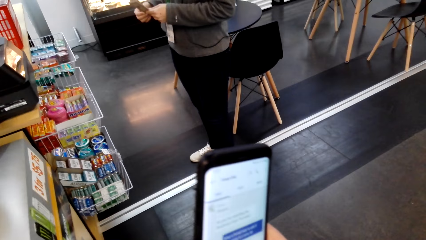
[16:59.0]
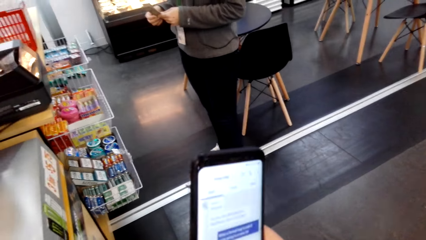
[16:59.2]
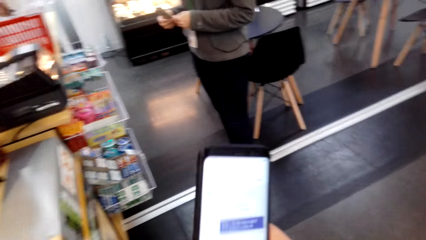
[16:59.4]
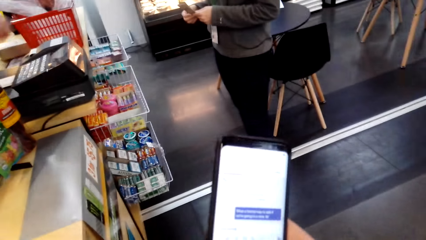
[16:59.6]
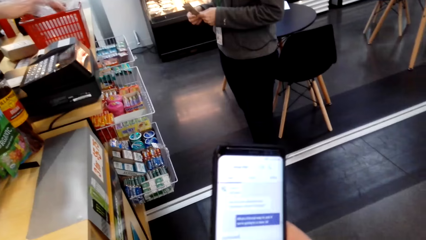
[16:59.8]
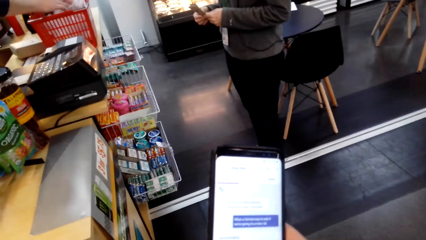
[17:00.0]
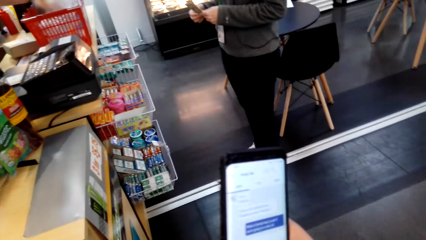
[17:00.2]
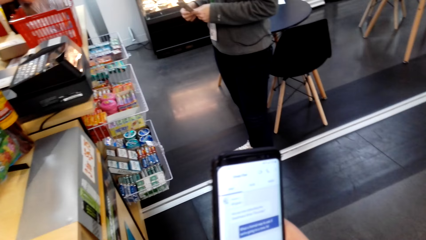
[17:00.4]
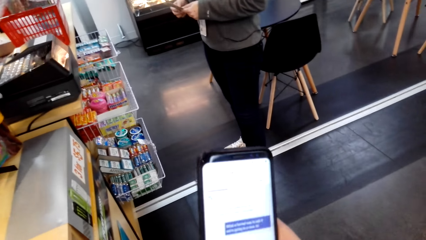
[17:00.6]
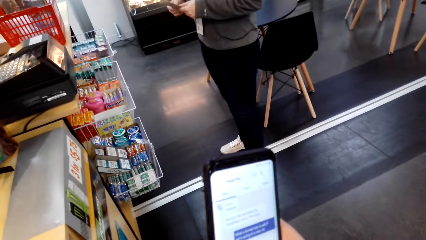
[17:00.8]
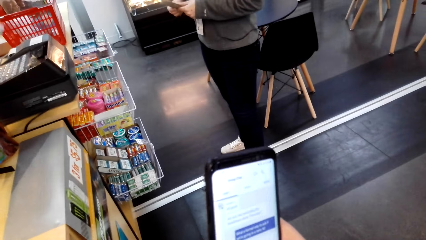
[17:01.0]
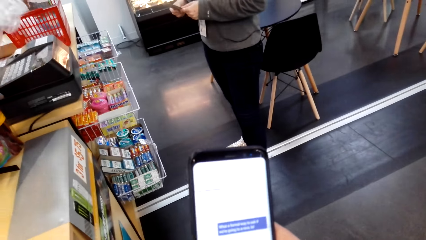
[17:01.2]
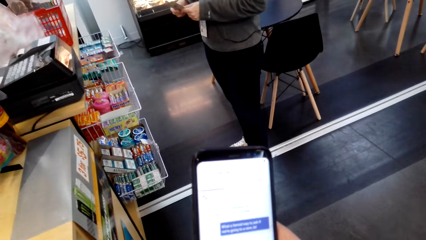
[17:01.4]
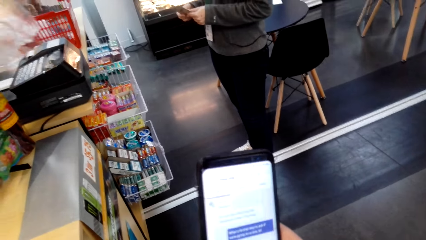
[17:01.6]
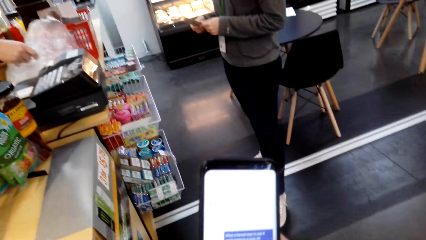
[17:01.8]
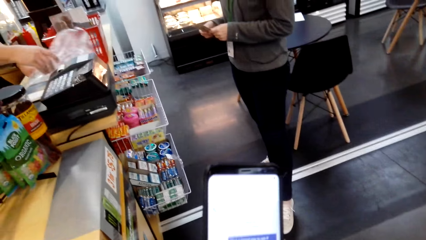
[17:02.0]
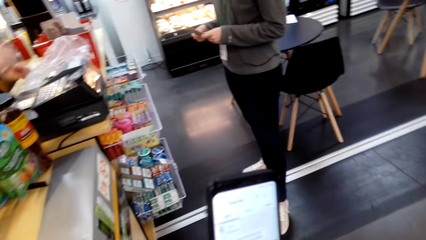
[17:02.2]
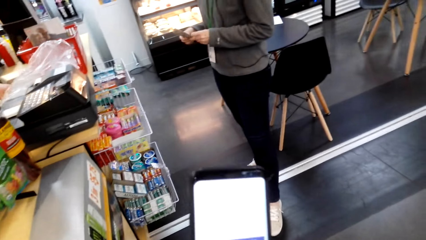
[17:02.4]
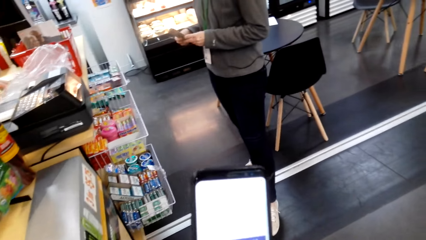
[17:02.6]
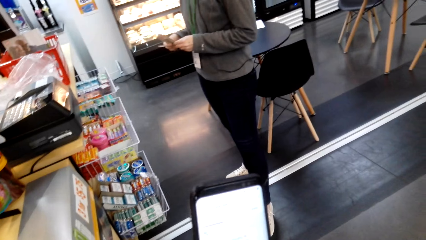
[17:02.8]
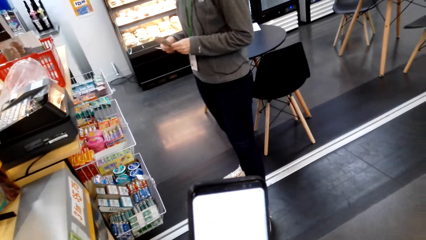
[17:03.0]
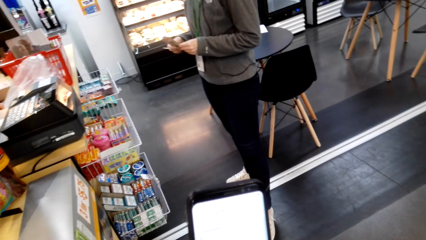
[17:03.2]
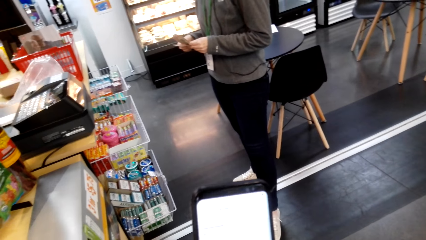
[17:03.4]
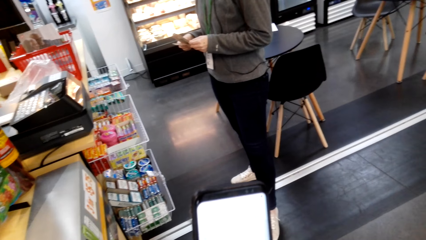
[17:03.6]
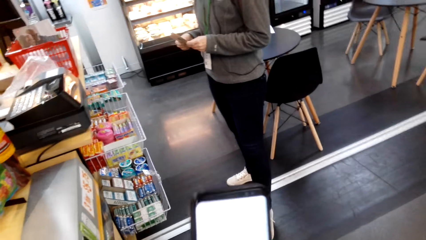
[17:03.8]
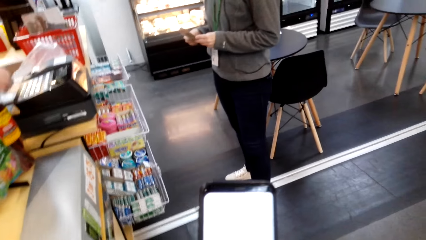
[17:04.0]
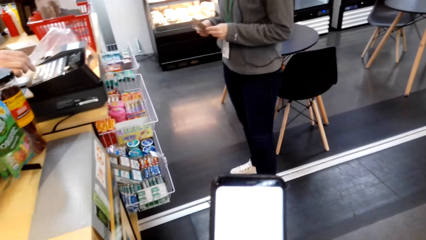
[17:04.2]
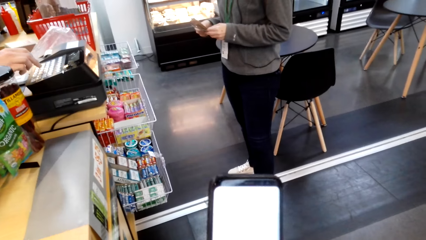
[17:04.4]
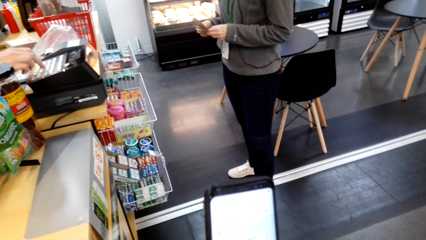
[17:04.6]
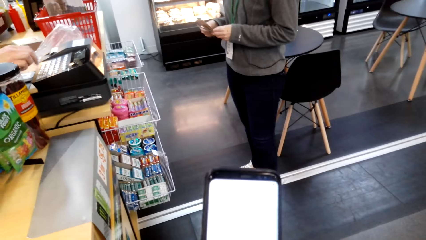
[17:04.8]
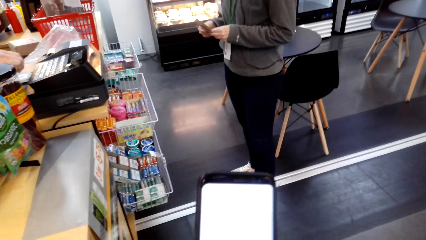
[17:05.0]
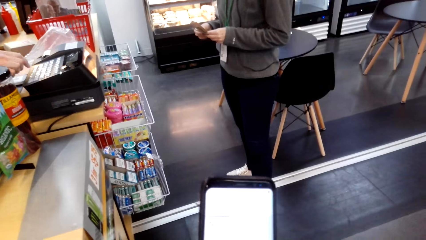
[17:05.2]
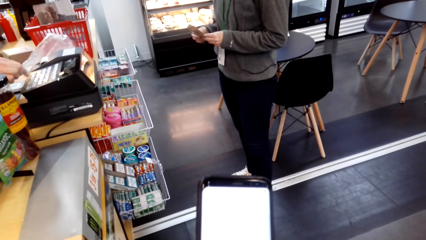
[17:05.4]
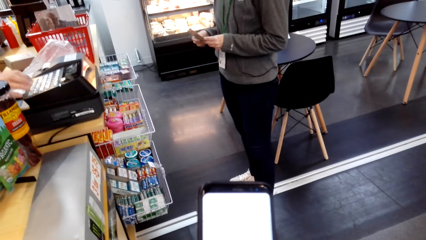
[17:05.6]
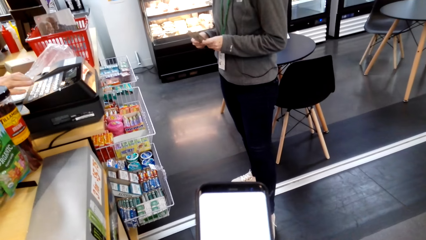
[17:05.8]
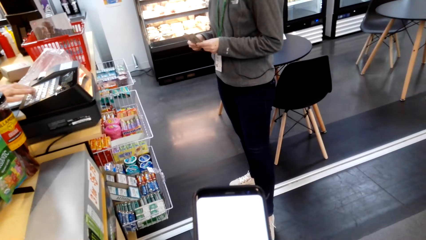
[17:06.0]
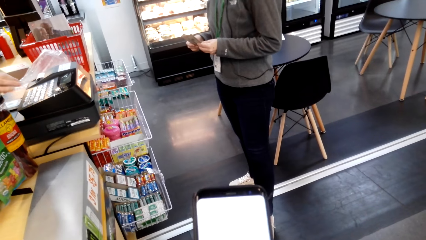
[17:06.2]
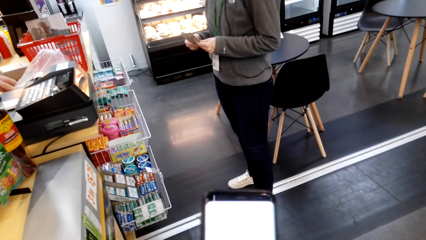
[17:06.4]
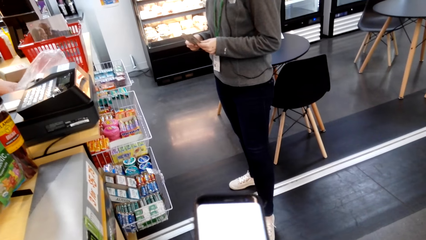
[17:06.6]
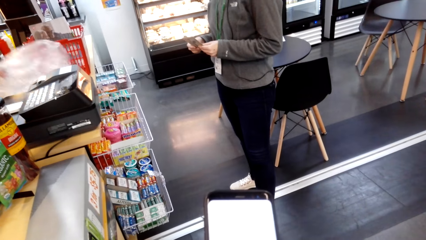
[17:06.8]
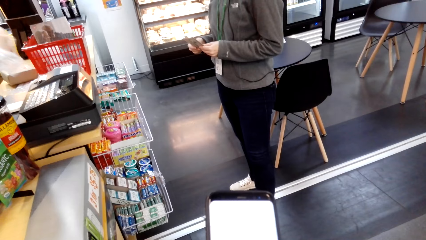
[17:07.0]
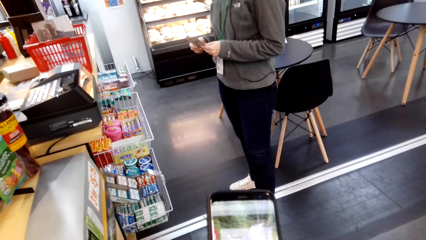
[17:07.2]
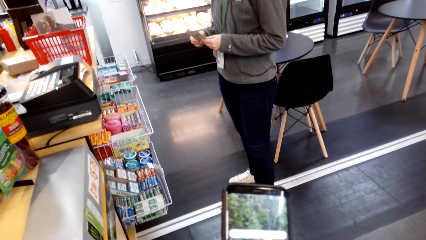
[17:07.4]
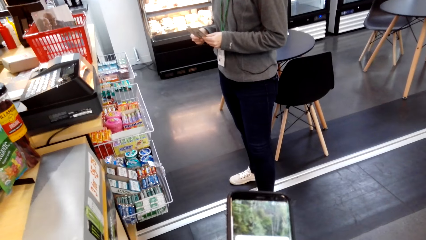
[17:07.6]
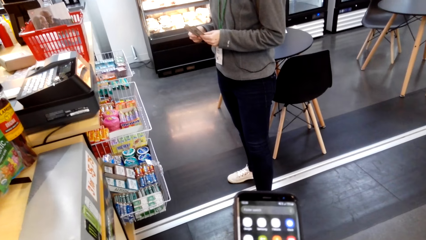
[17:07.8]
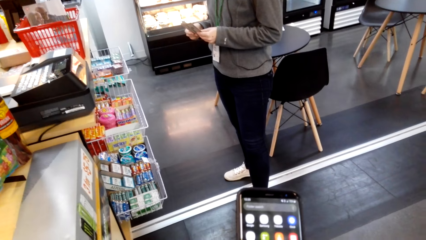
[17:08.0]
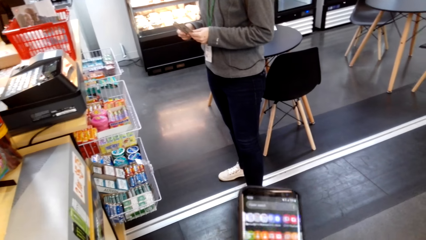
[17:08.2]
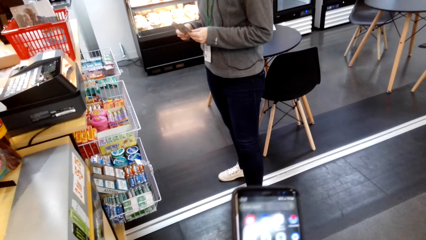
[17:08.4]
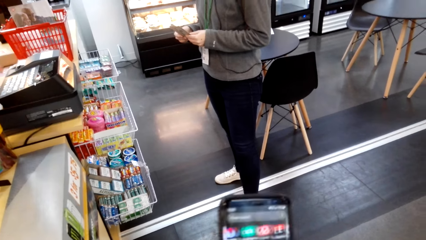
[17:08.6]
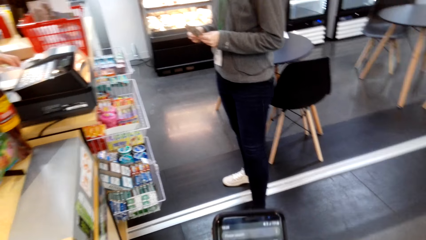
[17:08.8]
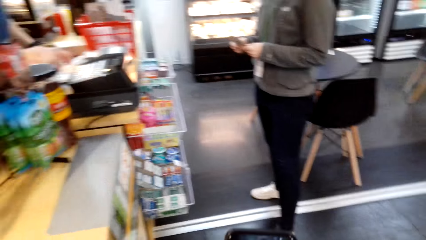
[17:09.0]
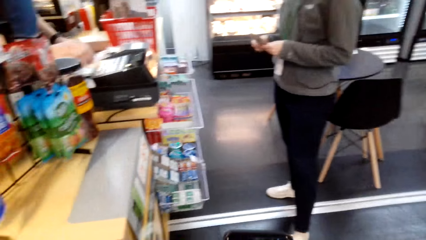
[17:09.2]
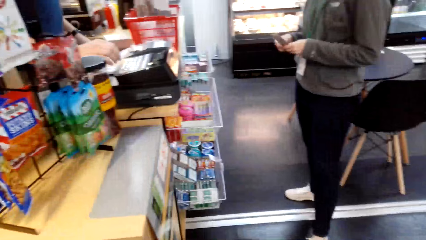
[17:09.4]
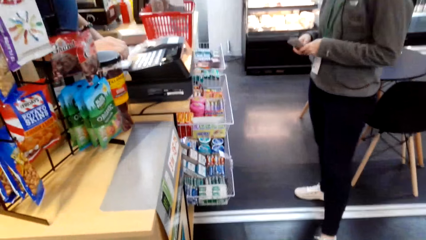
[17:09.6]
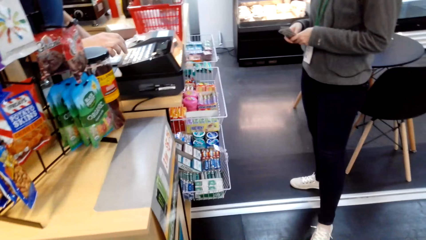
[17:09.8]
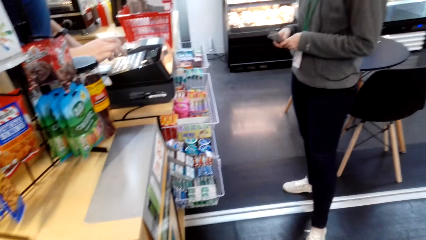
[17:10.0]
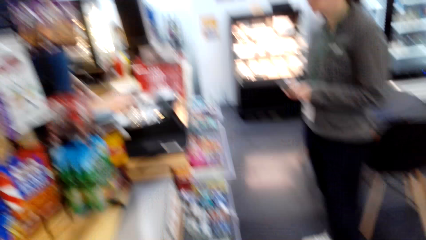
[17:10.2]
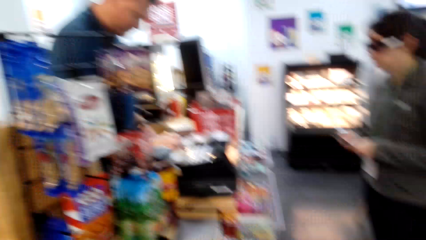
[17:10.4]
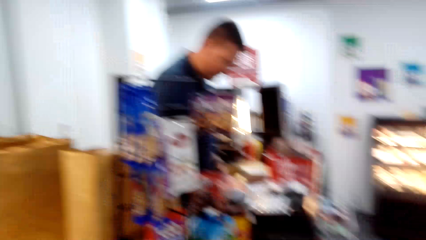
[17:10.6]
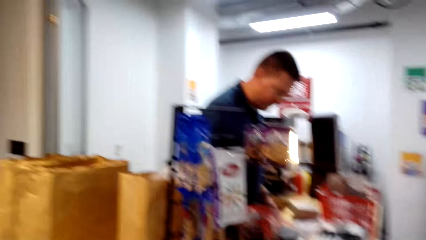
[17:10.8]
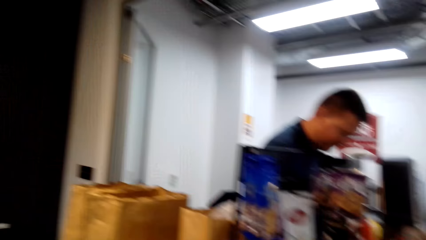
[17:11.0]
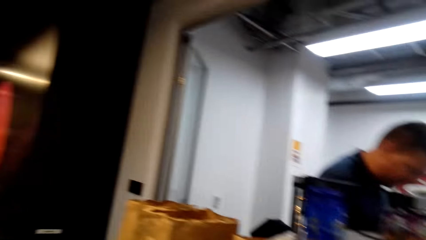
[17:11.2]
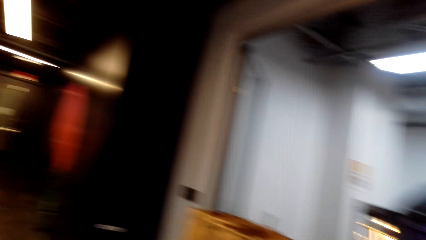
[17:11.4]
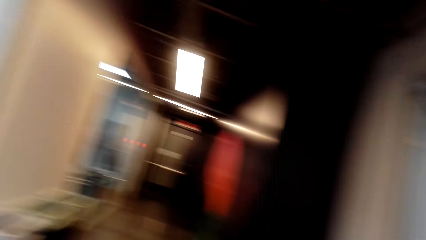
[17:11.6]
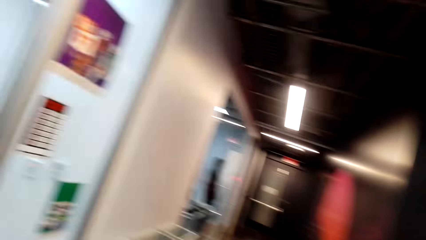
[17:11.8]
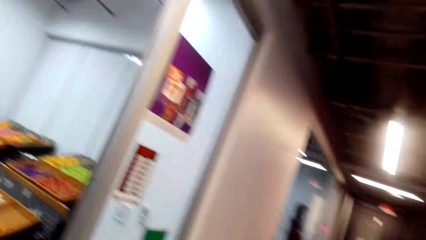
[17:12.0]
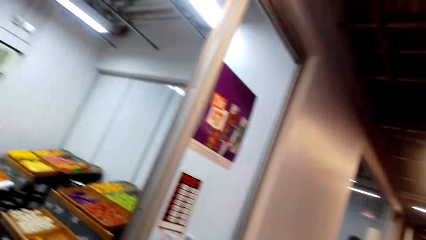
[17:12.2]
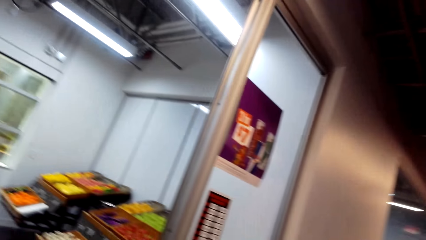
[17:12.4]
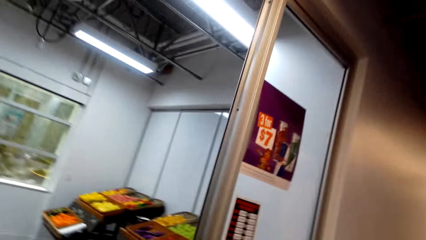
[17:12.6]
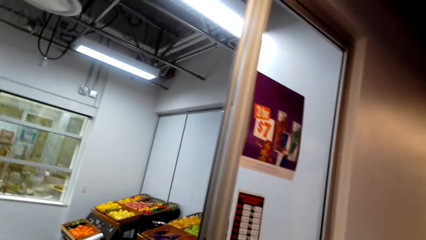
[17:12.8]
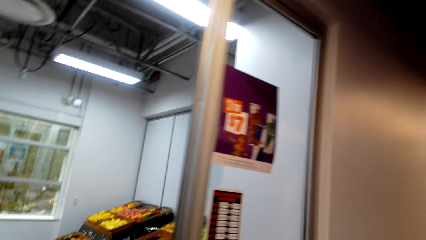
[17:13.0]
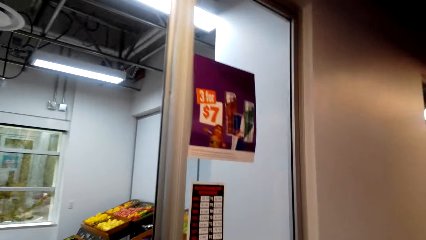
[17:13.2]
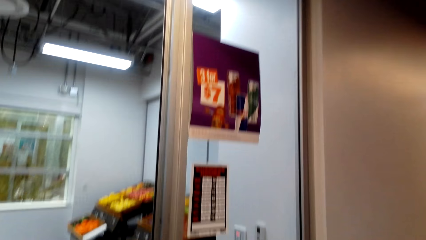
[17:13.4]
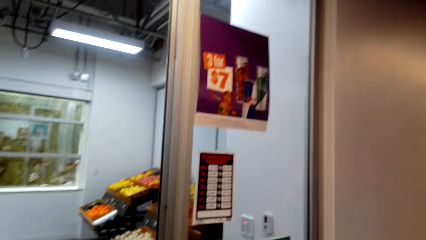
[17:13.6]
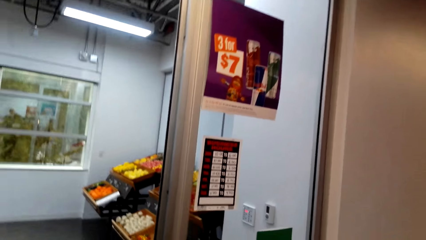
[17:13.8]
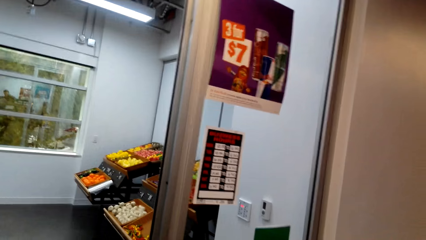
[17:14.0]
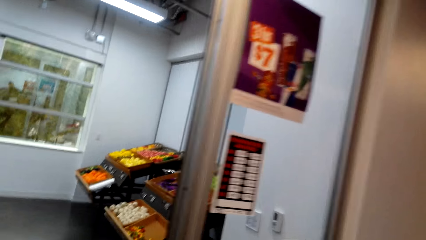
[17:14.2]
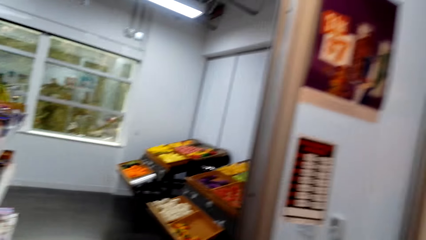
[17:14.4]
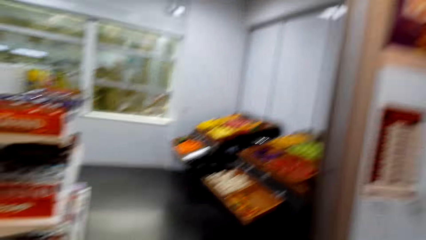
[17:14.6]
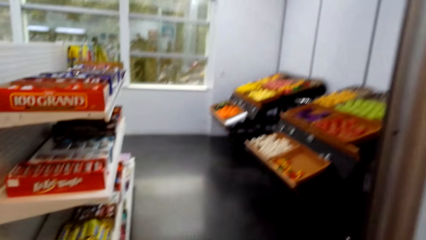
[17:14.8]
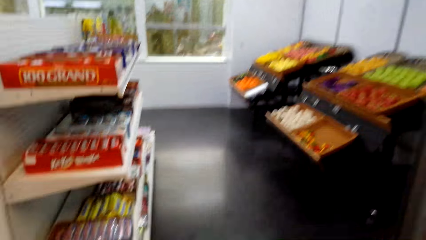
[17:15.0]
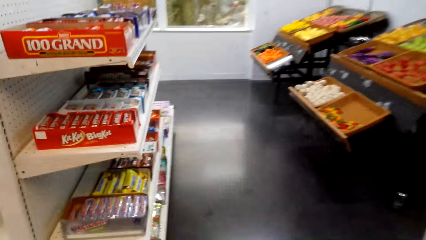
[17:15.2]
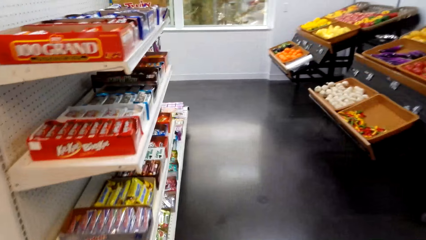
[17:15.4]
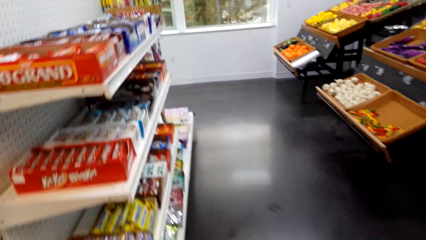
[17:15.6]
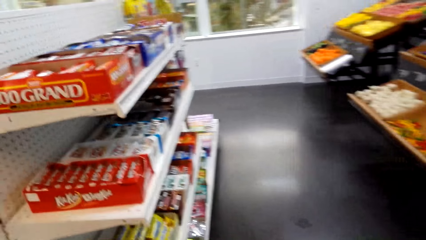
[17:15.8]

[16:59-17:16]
The cashier picks up a polythene paper from the shopping basket, puts the polythene paper on the counter, dials on the cash register and picks up the polythene paper from the counter. The camera wearer walks around.
